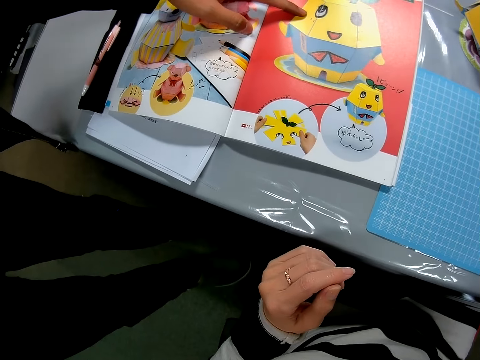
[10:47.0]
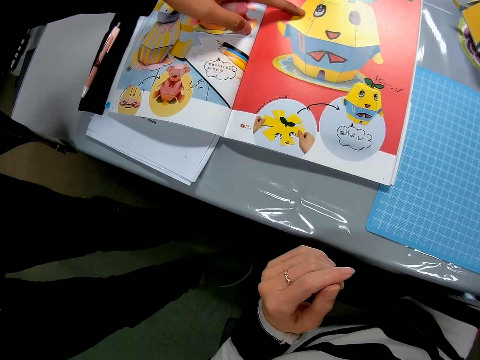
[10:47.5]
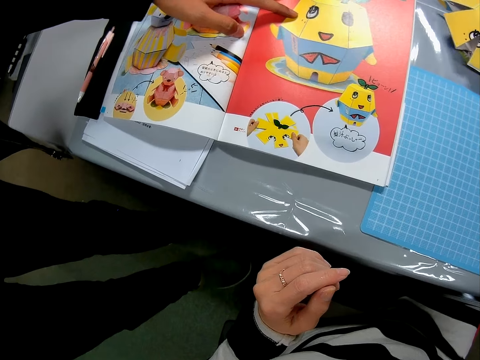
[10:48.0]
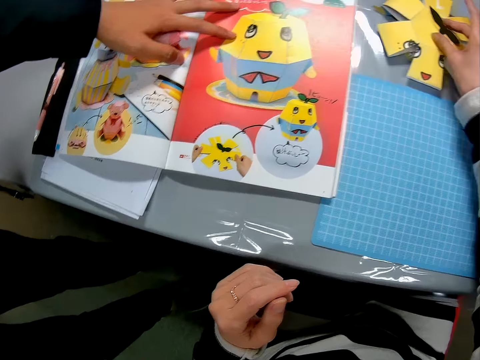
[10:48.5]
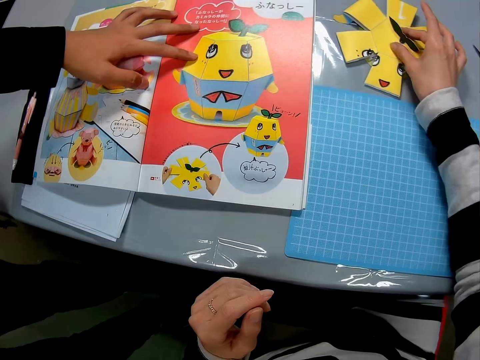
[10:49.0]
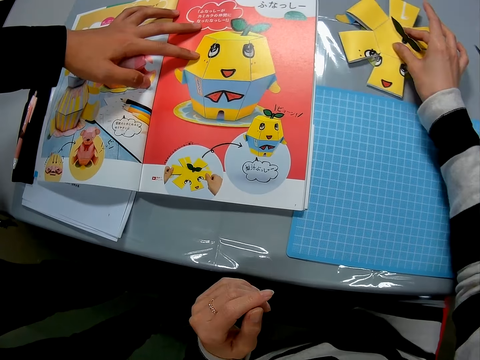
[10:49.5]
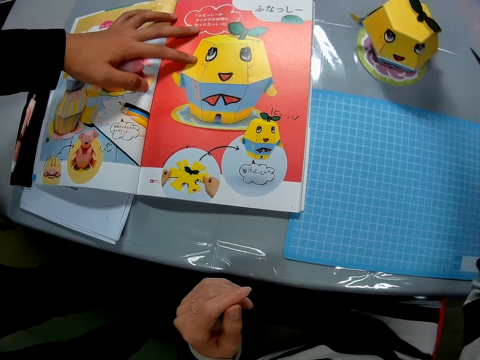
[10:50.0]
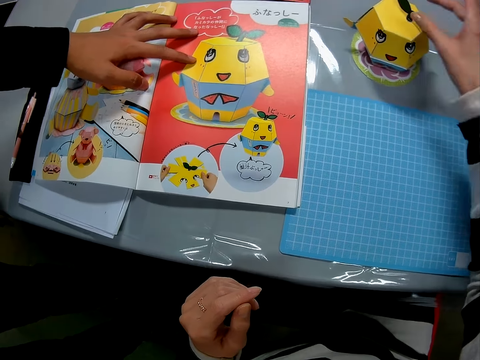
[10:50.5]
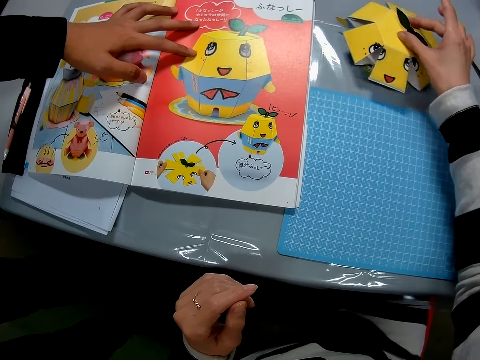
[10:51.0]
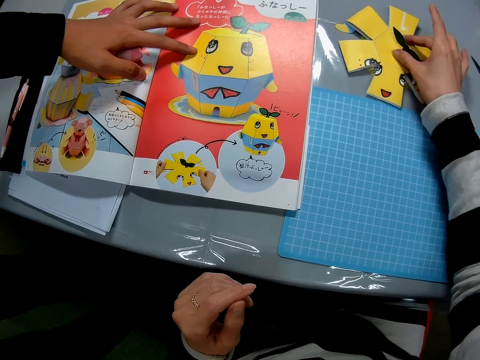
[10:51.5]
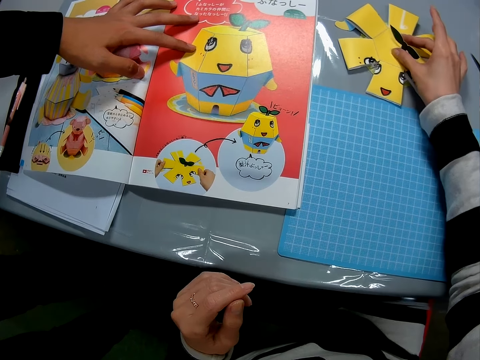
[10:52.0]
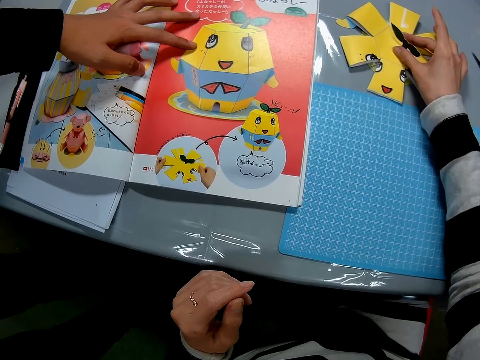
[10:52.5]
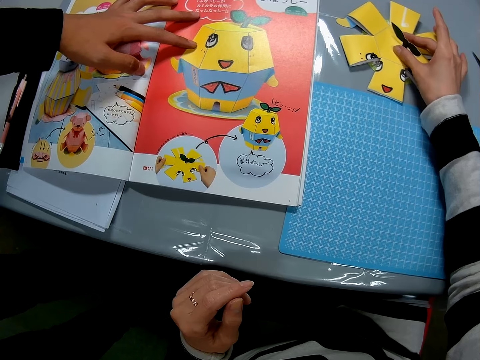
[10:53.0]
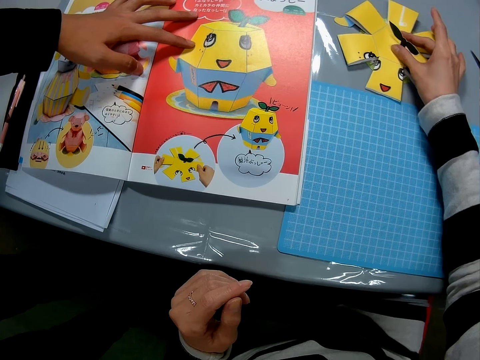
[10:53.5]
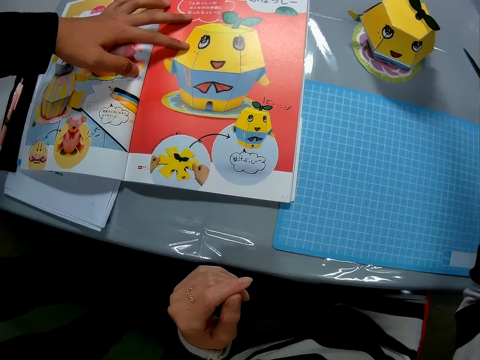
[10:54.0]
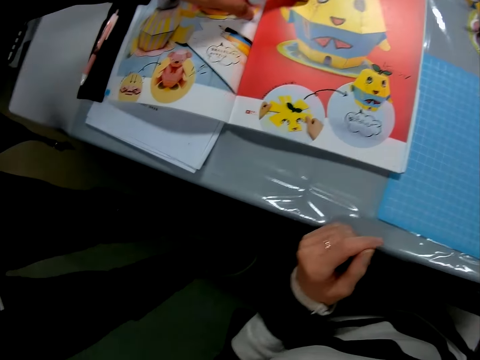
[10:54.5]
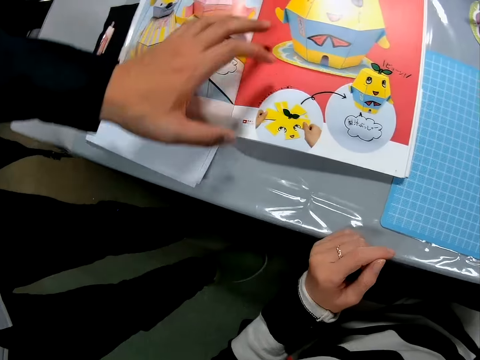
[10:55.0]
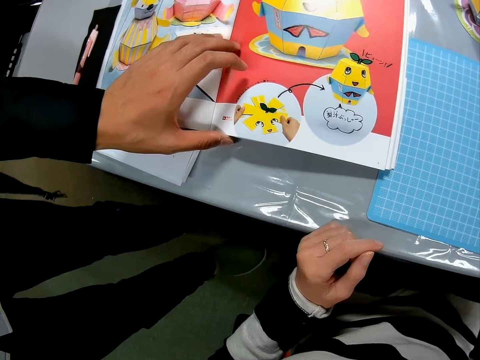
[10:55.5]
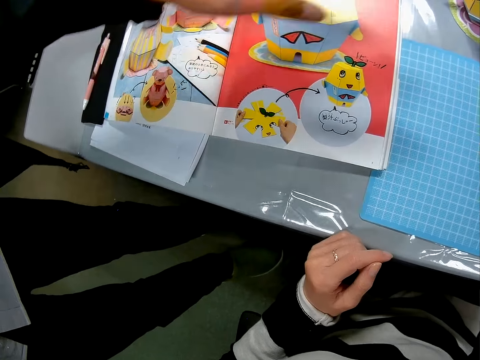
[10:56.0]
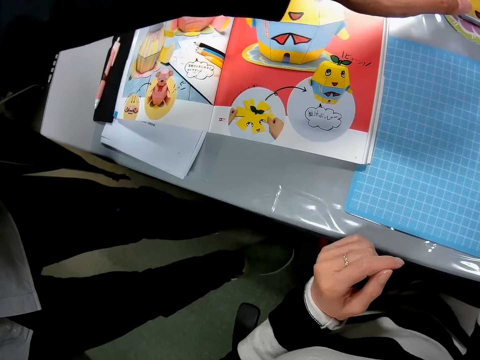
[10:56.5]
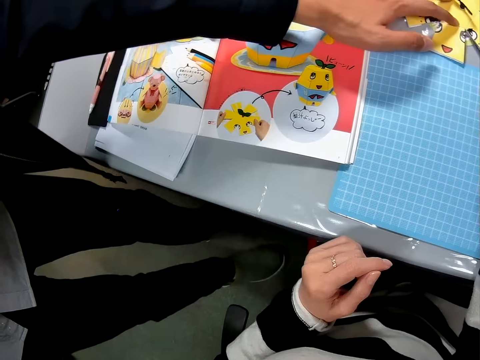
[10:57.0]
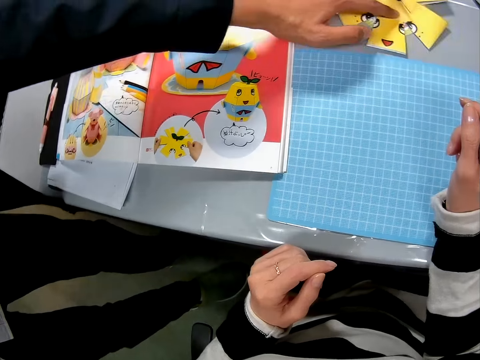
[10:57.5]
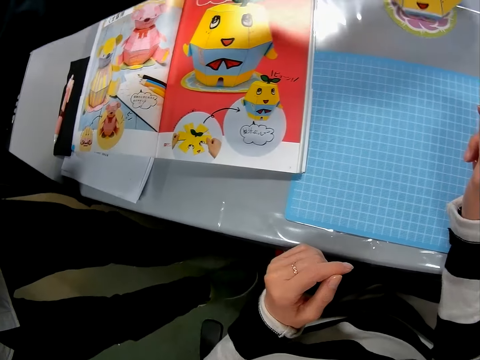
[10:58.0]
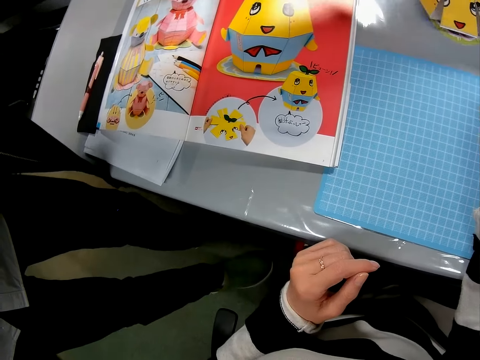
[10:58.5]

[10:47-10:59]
A man talks with the camera wearer at the table. The camera wearer presses an origami. They press the origami again. The man places his hand on the instruction manual on the table and presses the toy craft on the table with his hand.

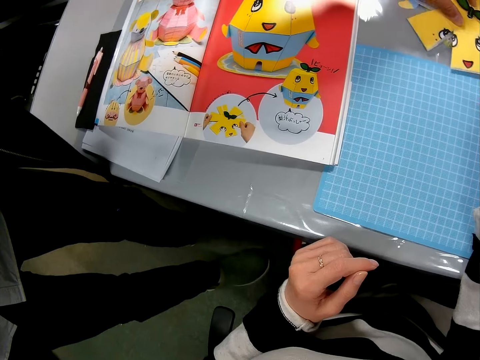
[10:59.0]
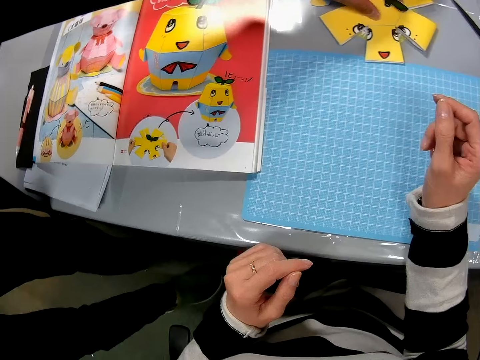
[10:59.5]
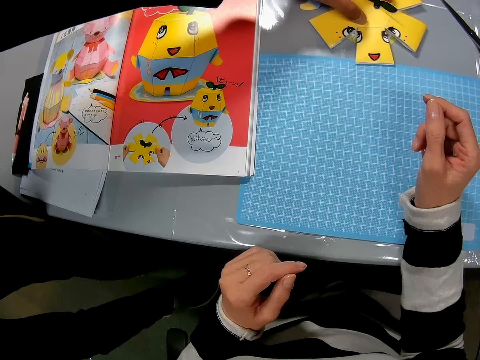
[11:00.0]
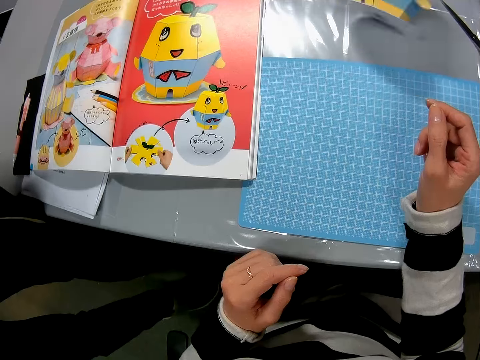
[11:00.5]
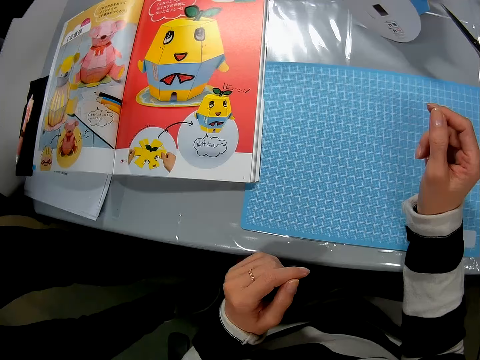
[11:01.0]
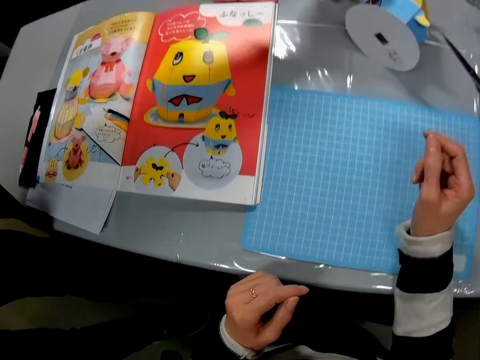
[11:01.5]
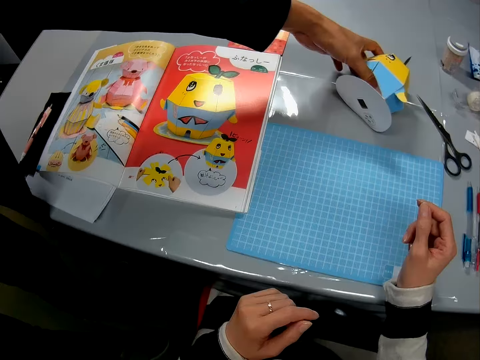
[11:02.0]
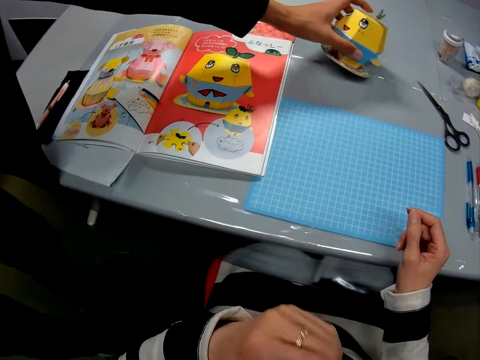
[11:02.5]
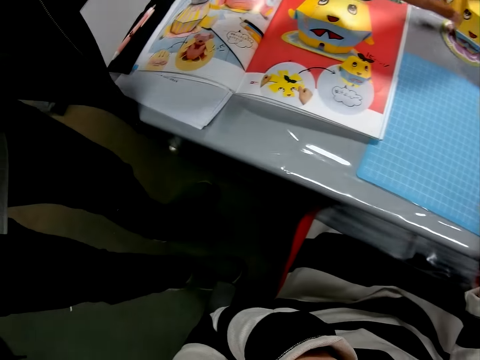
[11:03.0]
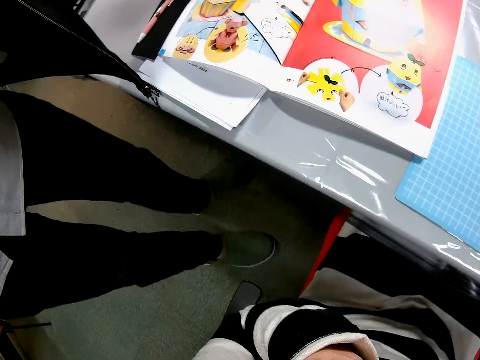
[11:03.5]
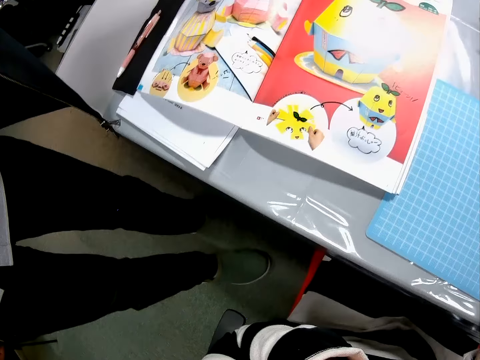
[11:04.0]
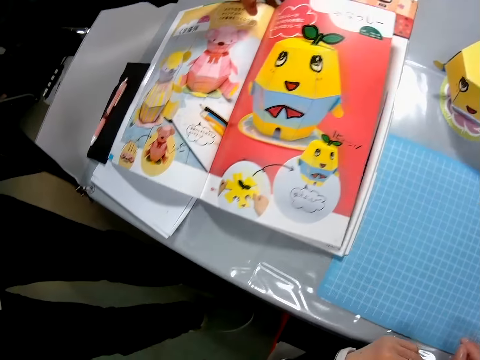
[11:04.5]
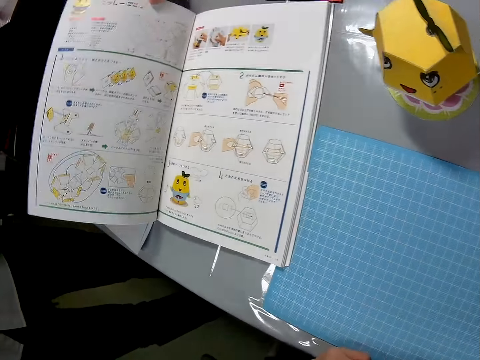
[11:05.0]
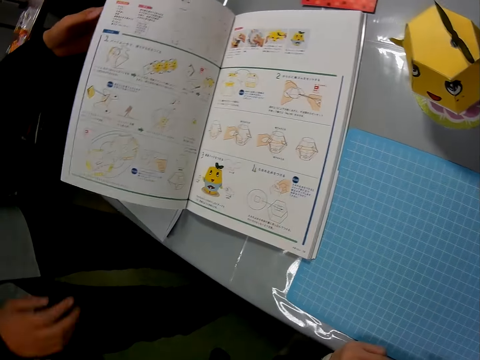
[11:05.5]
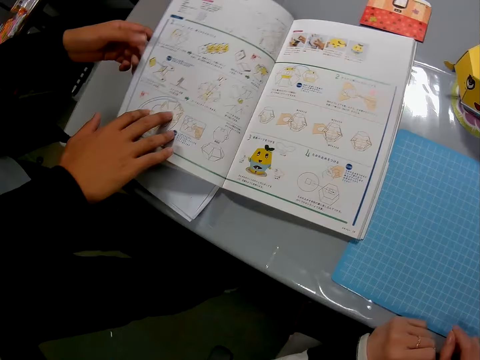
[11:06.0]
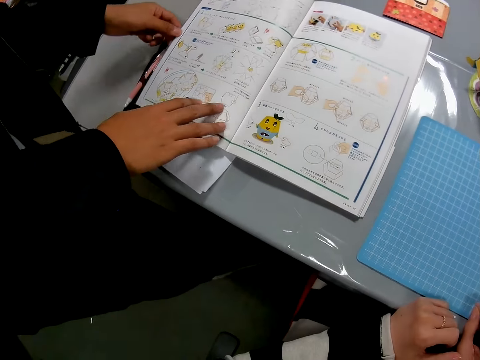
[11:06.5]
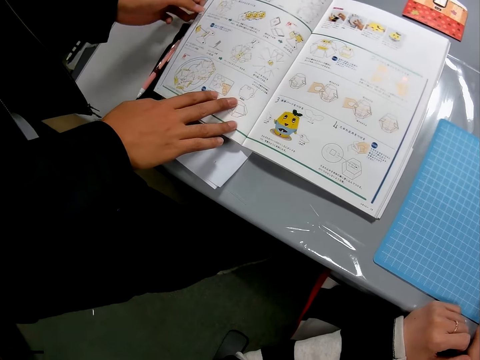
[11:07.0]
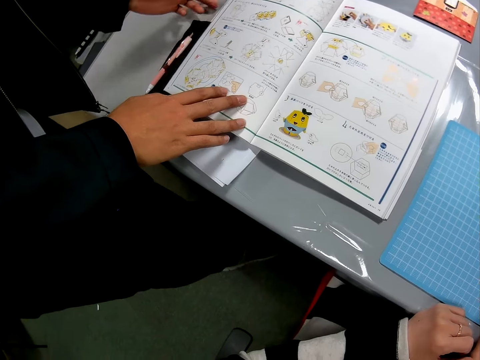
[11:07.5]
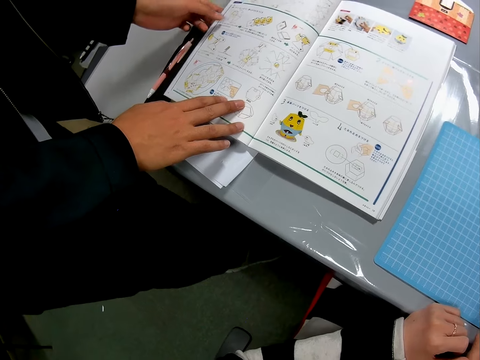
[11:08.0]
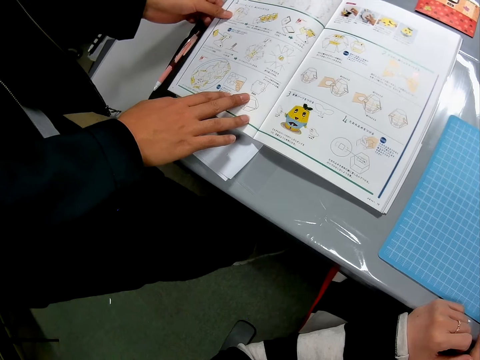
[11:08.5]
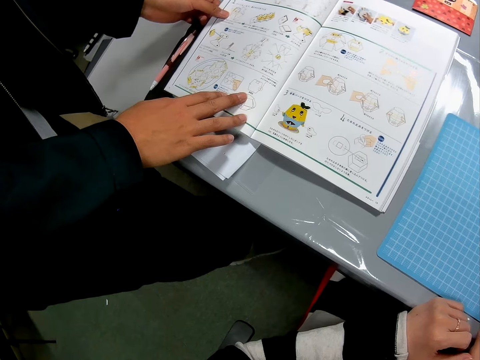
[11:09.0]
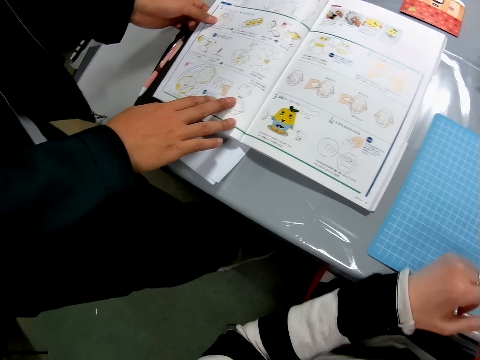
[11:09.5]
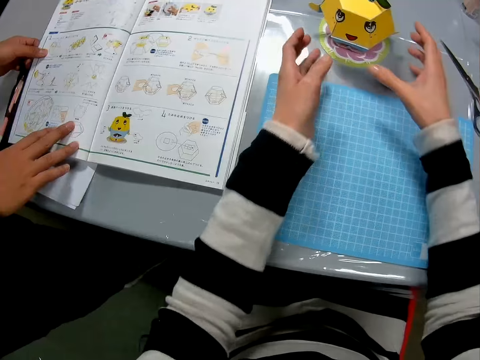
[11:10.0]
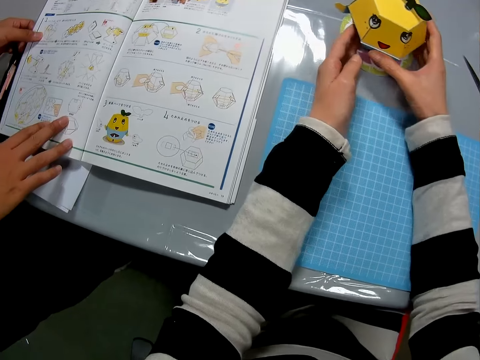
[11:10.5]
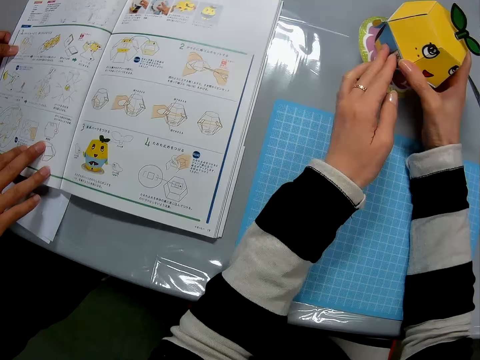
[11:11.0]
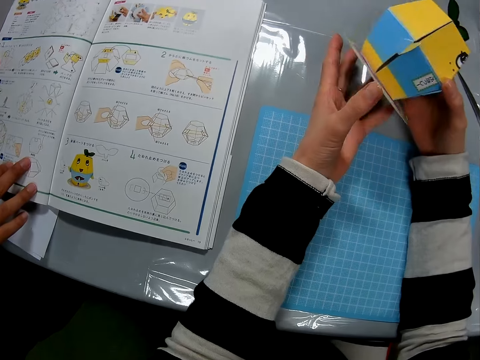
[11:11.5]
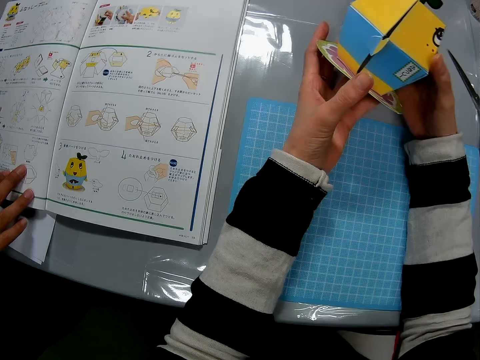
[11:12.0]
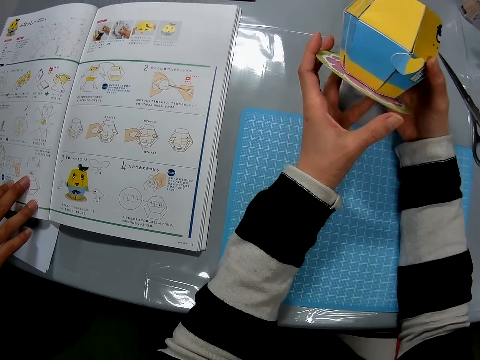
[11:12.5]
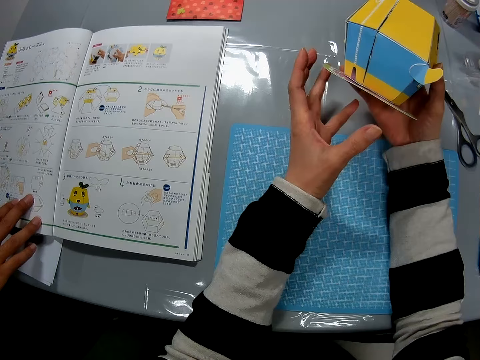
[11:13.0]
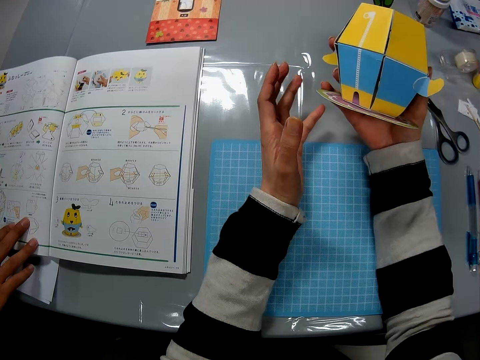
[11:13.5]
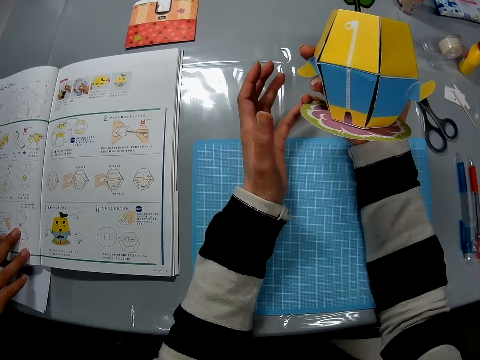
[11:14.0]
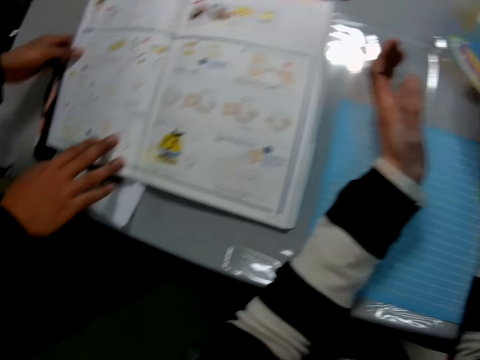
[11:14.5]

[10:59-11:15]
A man presses an origami. The man talks with the camera wearer at the table. The man lifts up the toy craft or origami on the table and places the origami on the table. The man turns the page of the instruction manual and holds the instruction manual with his hands. The camera wearer checks the toy craft in her hands. She picks up the origami. She talks with the man at the table.
